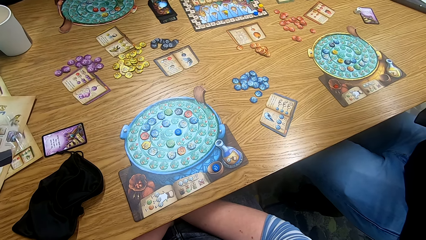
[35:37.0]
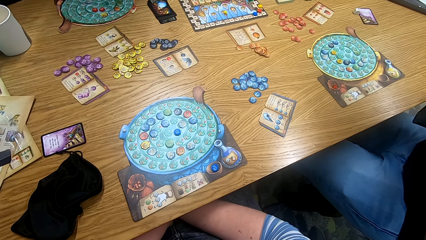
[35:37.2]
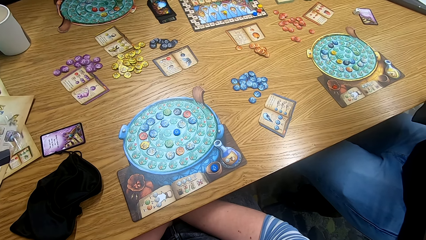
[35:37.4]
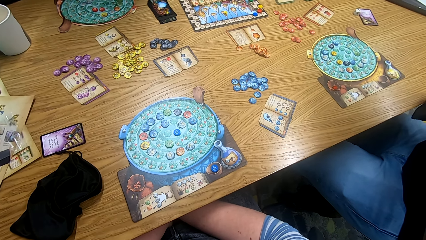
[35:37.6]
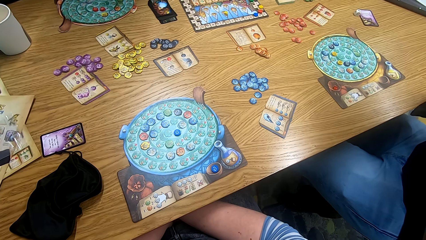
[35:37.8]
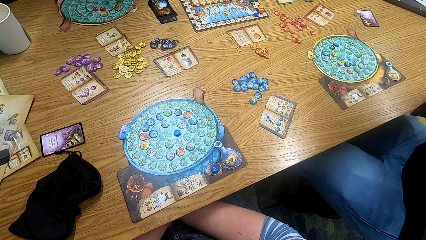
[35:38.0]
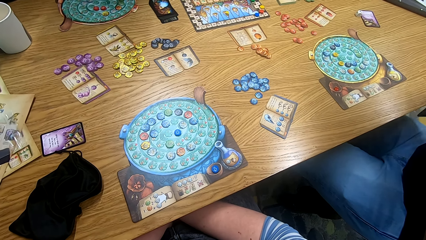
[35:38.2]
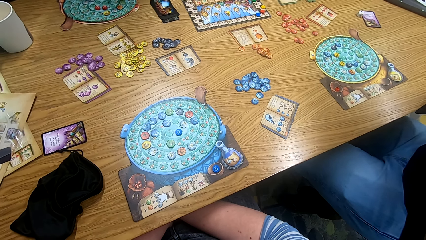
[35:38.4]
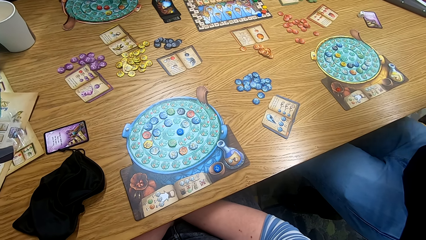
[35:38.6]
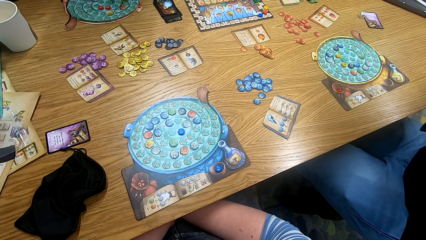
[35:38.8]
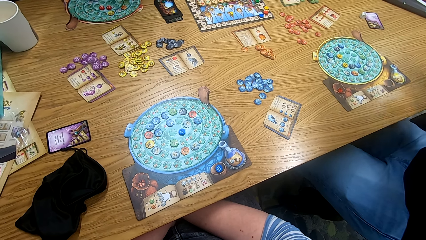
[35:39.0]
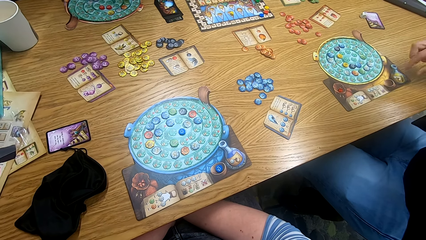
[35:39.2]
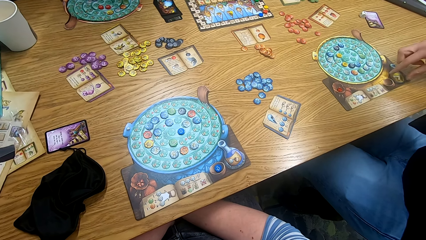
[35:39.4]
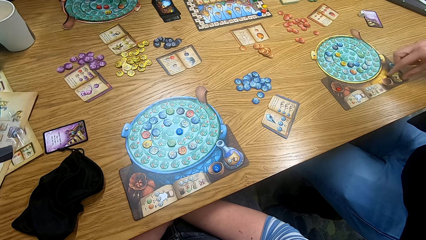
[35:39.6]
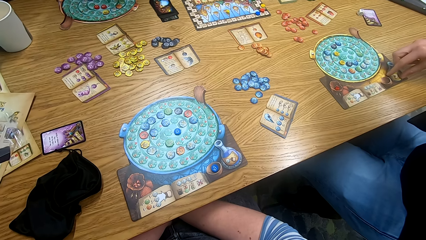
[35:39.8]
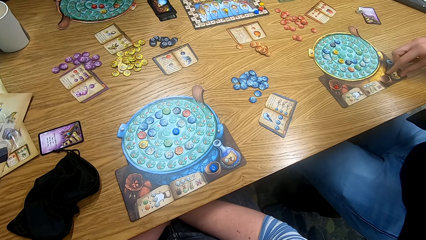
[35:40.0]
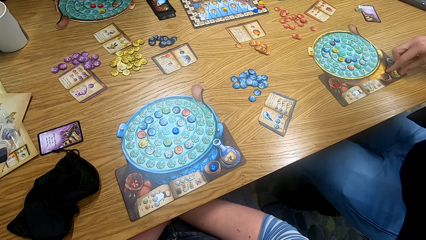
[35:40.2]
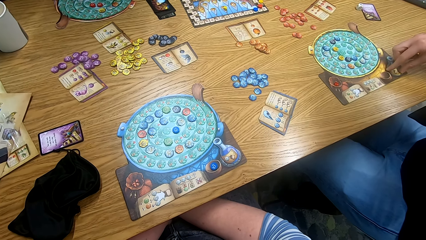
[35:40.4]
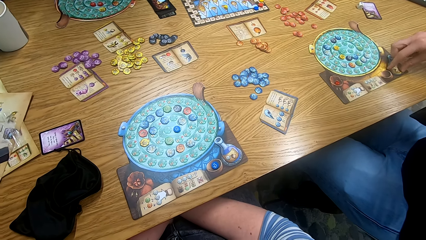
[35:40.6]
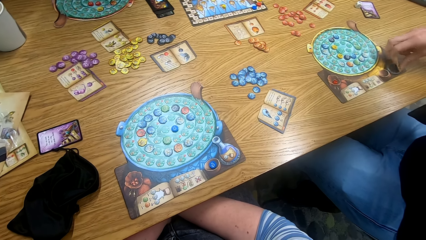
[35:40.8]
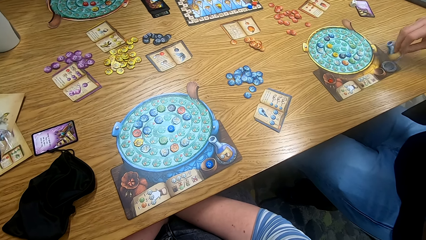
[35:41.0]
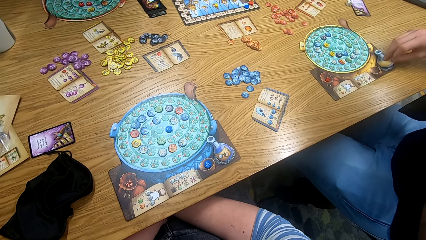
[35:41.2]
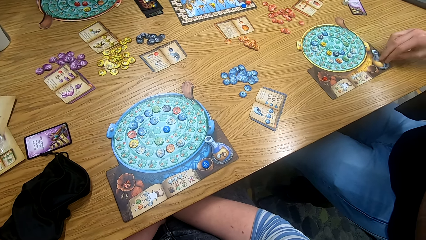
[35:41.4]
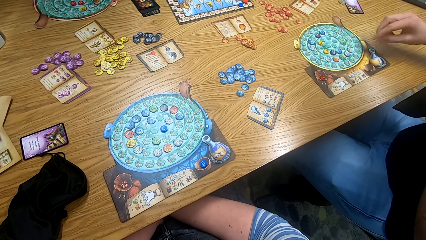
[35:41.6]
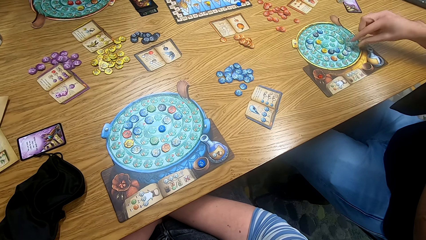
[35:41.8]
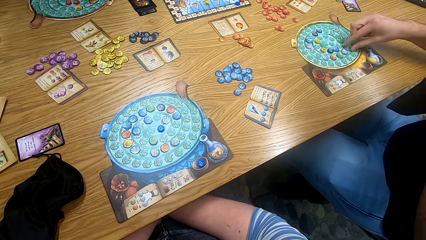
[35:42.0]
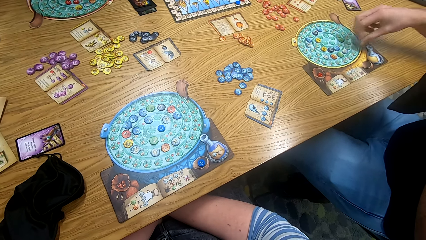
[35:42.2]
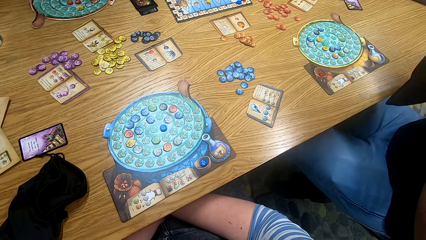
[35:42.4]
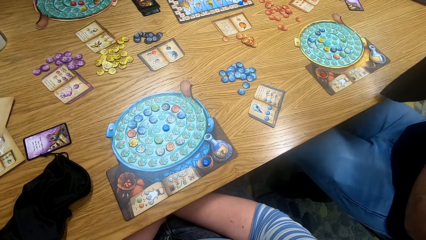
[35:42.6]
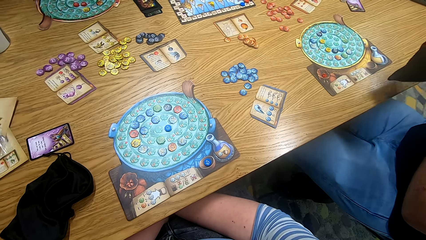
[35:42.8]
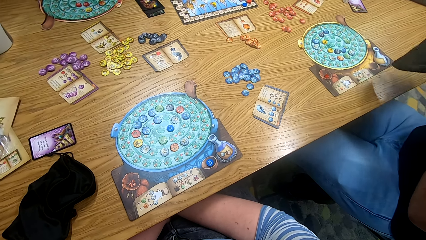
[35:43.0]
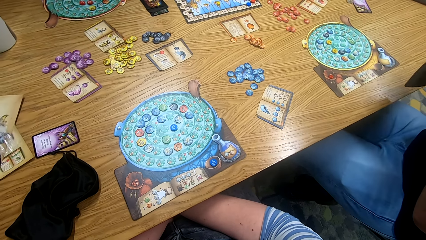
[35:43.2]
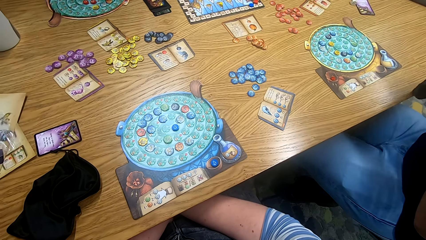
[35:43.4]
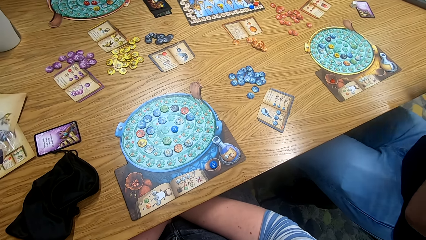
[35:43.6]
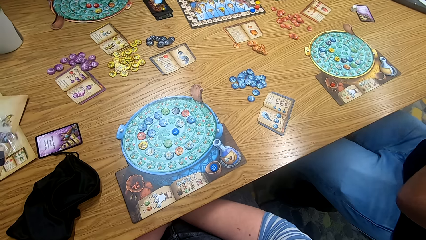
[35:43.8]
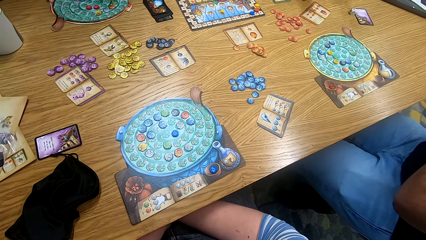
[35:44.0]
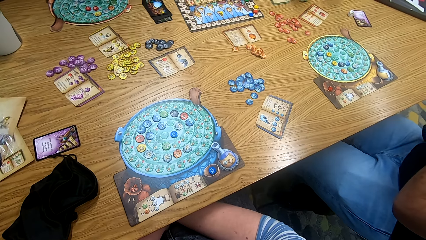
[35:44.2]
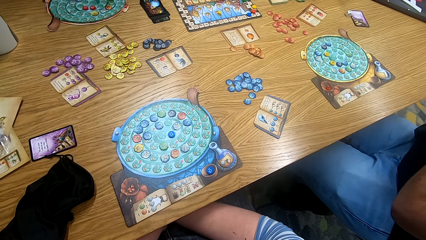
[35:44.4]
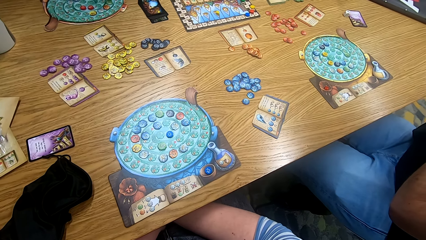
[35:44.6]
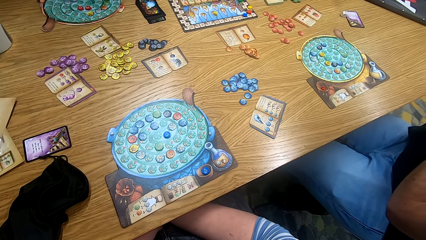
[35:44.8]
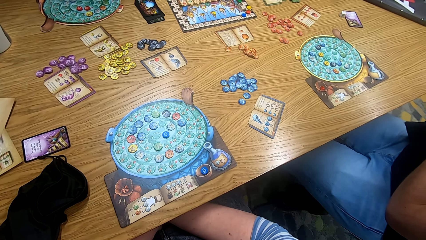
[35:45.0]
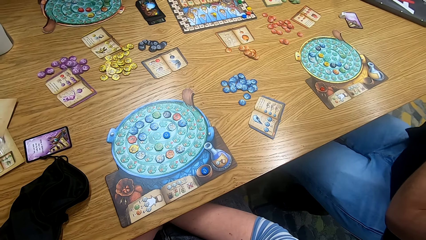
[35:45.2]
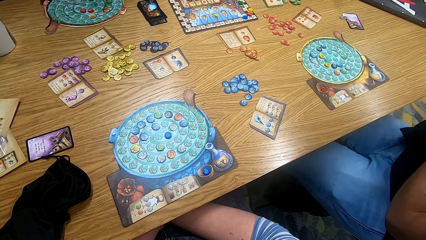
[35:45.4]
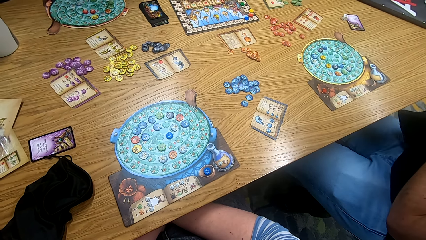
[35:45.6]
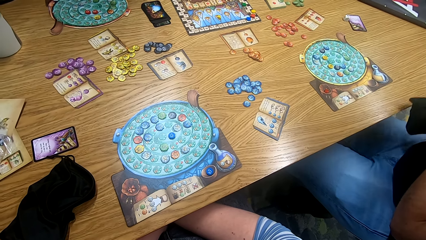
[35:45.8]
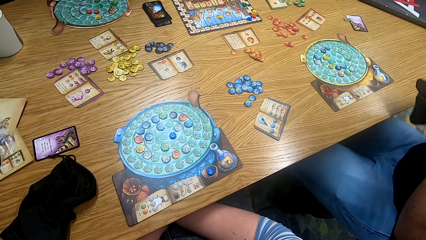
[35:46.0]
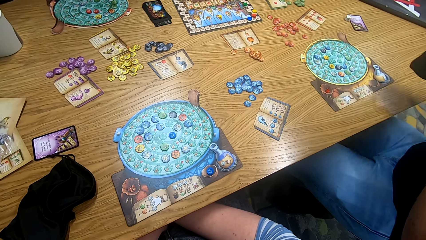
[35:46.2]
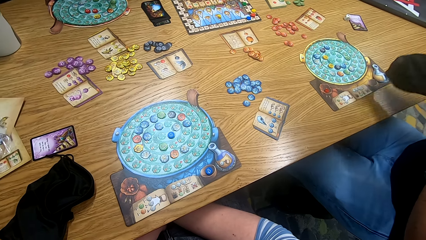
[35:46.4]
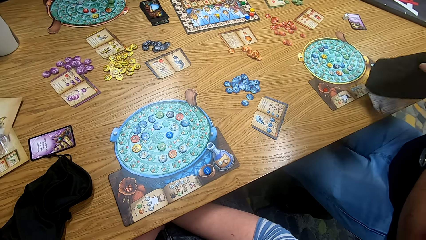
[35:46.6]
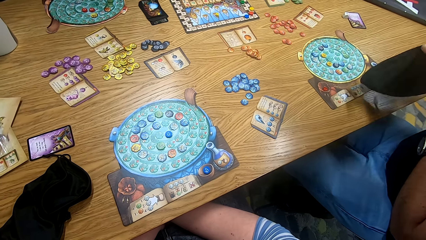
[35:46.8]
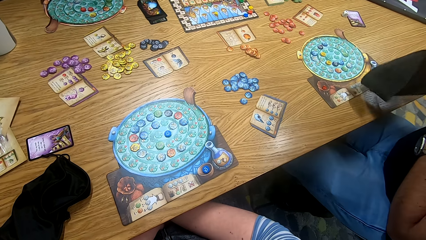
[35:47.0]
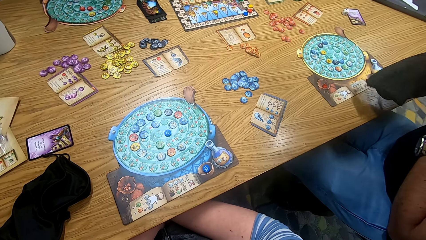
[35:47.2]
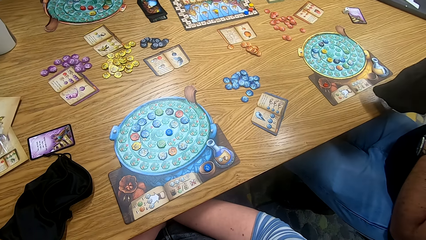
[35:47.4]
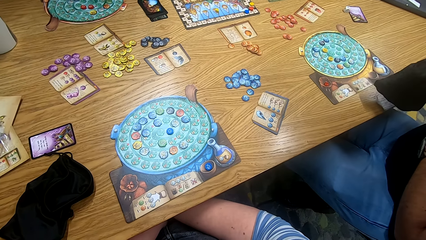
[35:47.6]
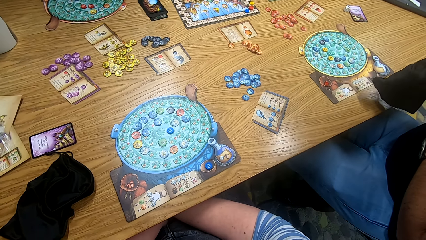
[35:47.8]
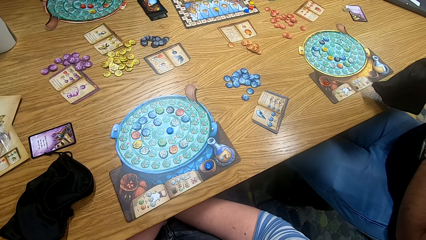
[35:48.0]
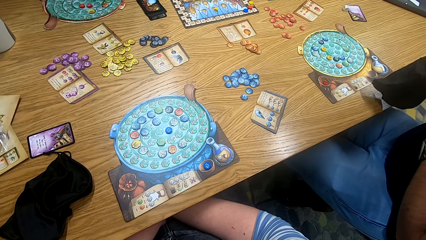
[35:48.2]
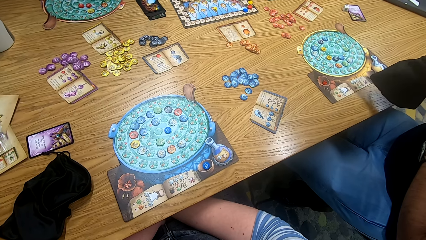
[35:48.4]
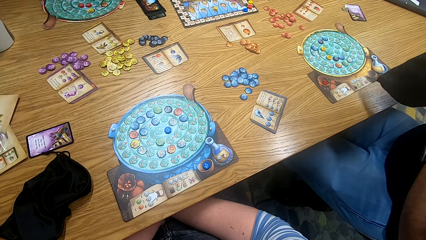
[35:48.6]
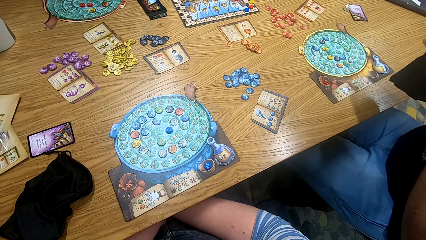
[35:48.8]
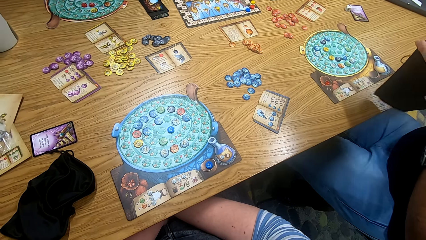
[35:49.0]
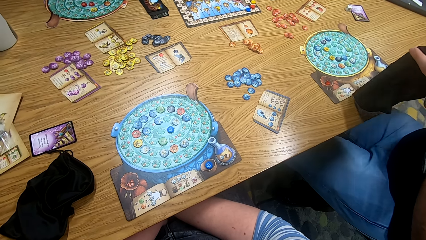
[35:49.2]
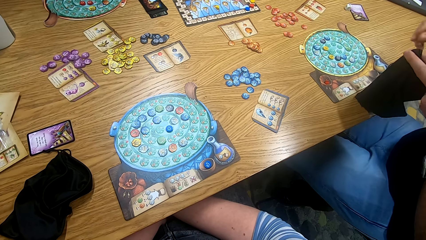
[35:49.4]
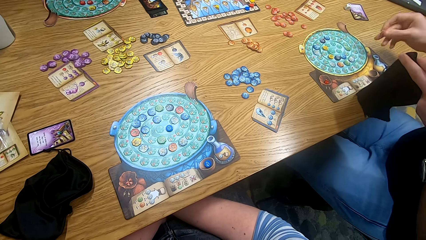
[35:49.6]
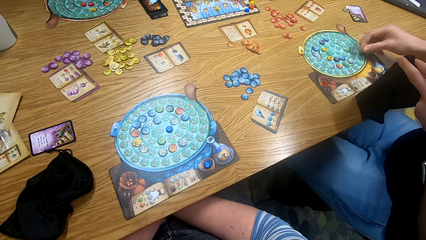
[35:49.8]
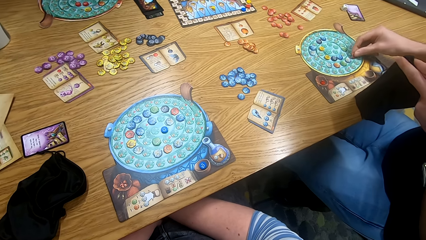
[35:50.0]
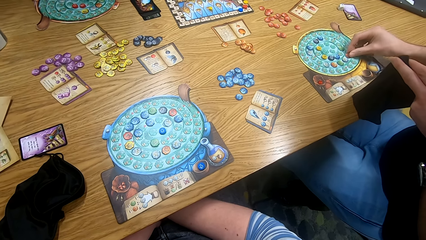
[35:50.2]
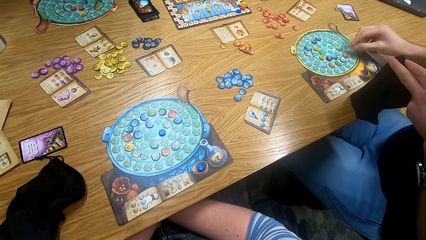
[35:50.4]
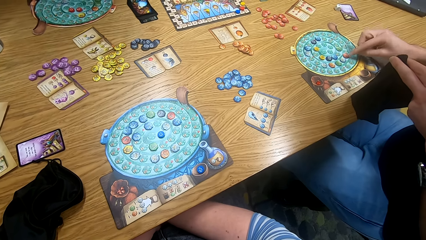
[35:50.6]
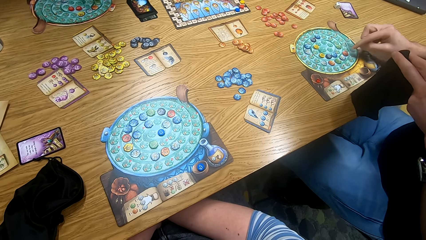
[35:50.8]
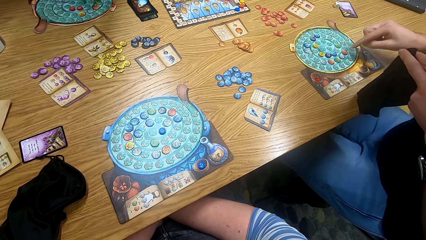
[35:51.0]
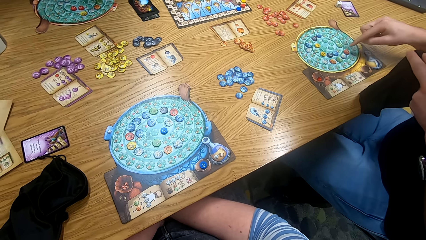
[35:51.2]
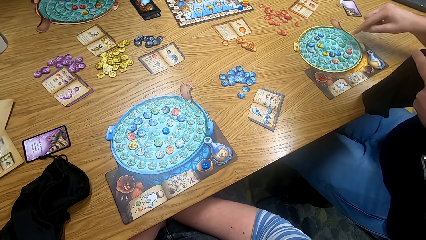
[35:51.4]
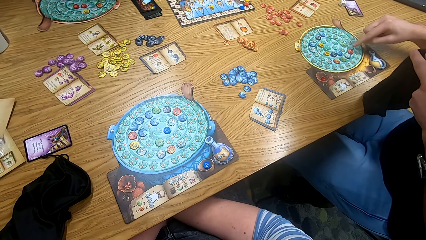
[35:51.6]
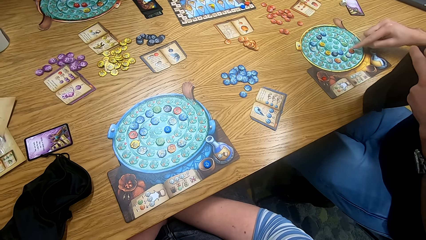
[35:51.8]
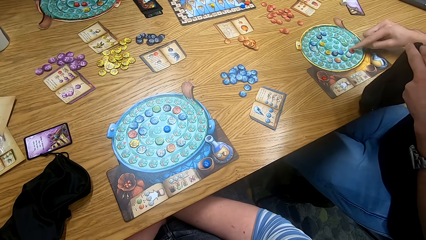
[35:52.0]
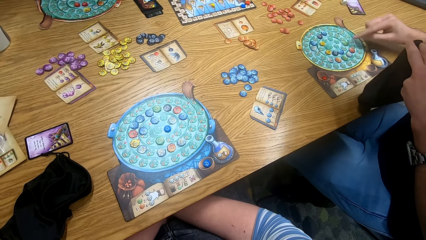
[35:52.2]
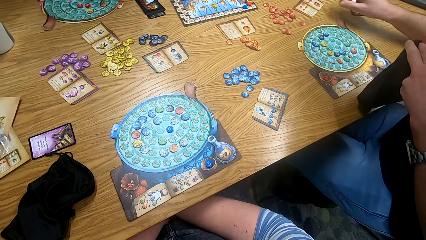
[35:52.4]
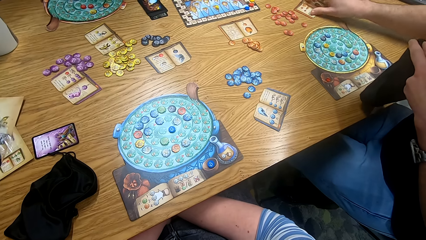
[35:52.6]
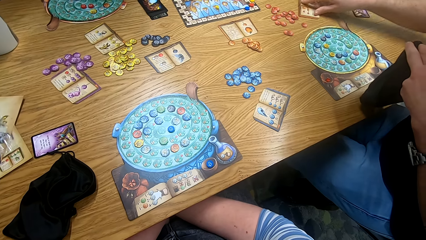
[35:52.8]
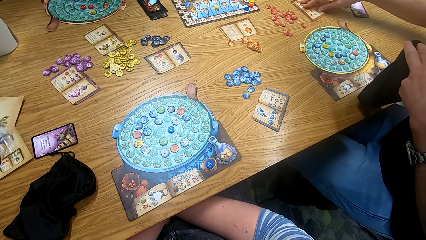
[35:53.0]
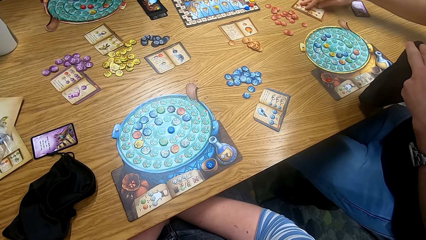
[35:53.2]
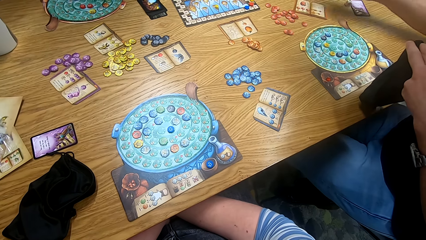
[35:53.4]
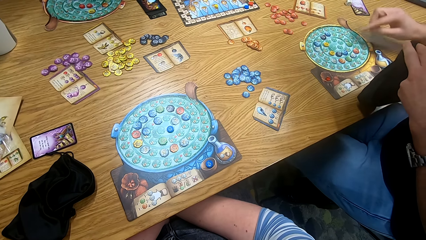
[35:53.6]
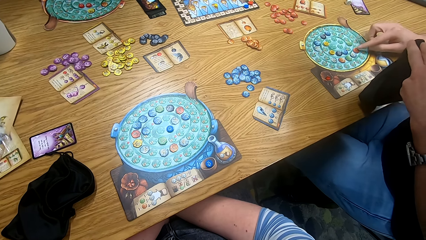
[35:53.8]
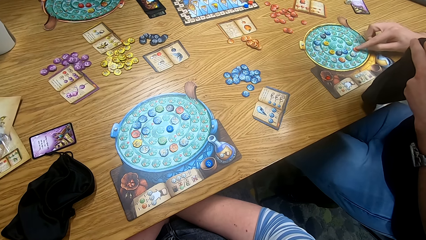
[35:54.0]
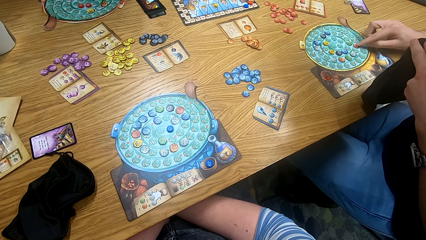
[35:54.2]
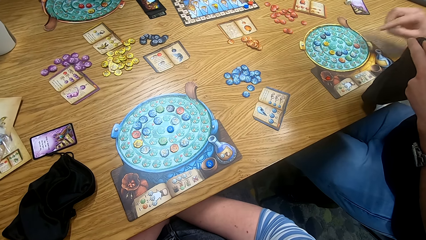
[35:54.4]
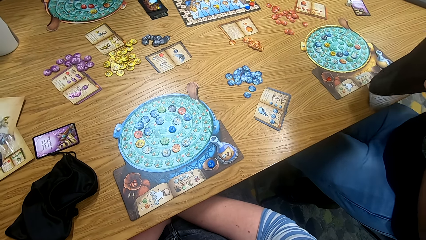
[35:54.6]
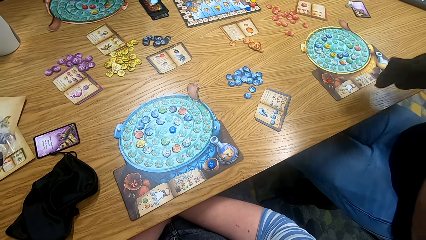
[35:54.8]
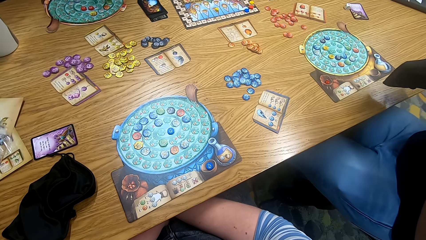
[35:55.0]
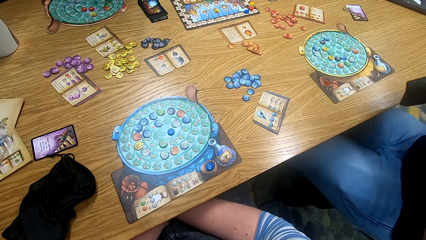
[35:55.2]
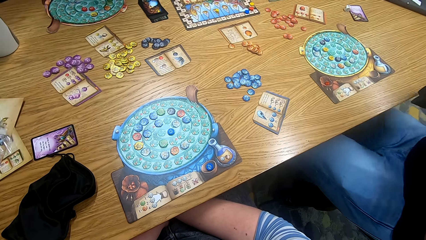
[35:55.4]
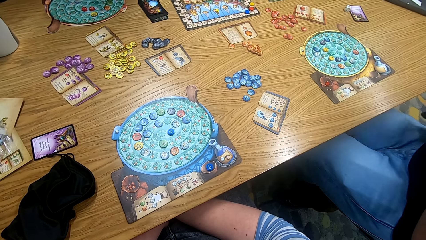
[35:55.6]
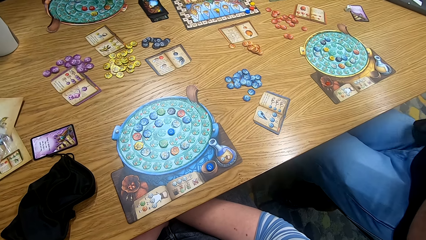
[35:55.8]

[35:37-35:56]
A man plays something. The man turns over the pot on the board, picks a token from the board, shakes the tokens in the bag, and places the token on the board. The man turns a book on the table. The man moves the token on the board. The man plays something.
